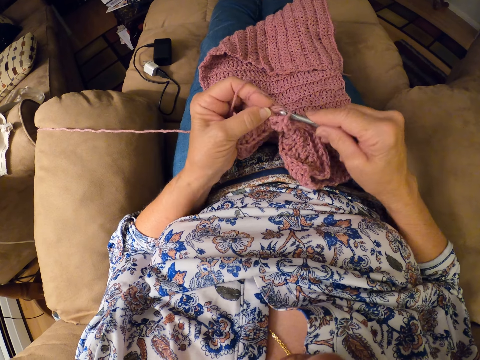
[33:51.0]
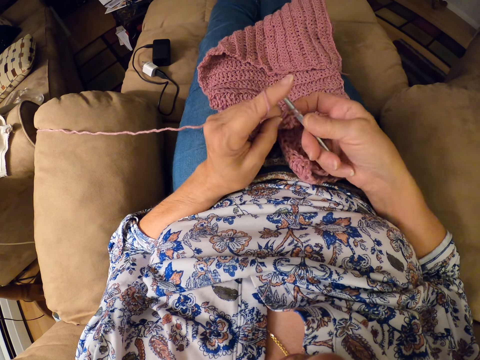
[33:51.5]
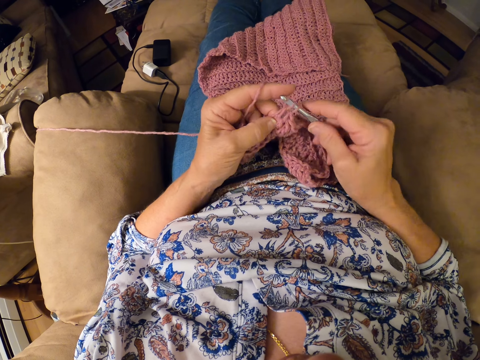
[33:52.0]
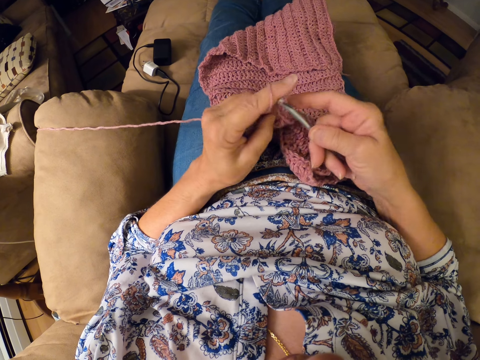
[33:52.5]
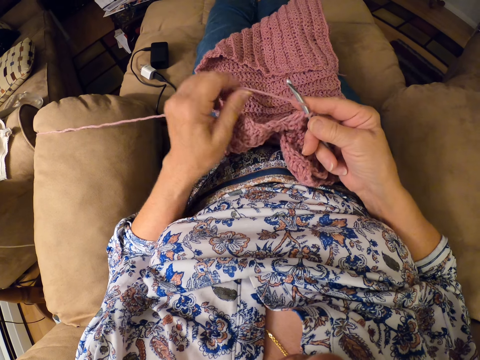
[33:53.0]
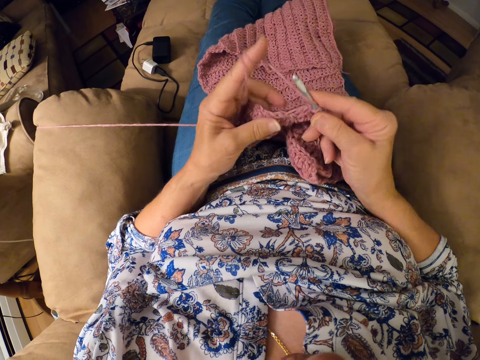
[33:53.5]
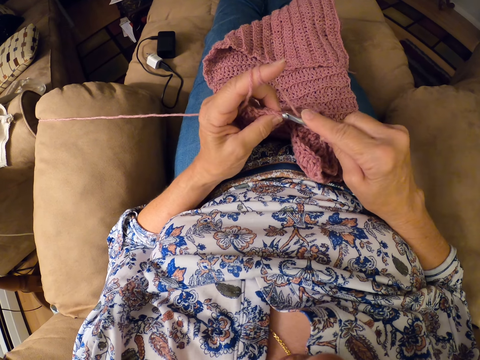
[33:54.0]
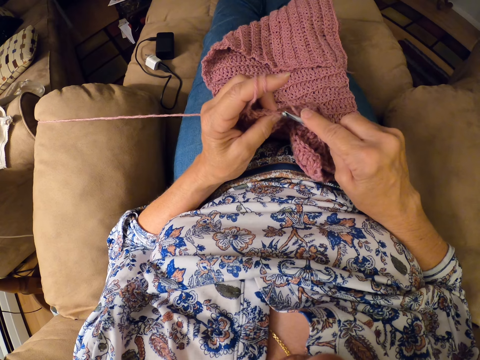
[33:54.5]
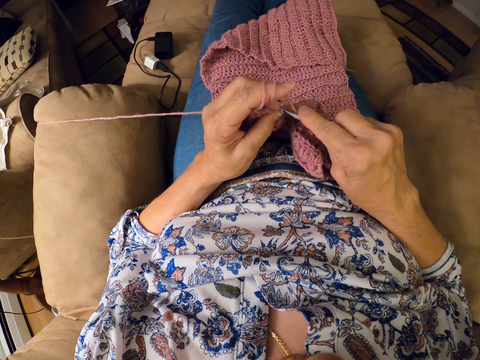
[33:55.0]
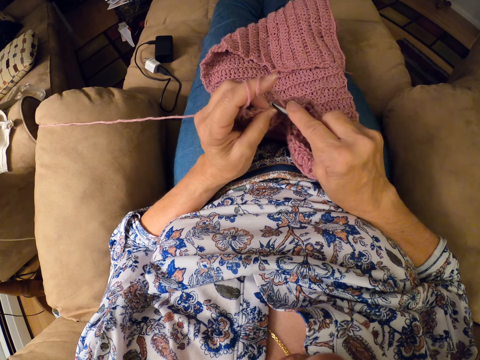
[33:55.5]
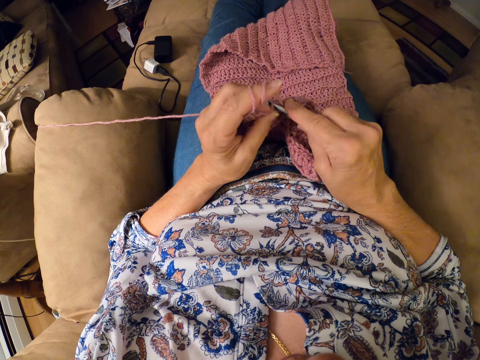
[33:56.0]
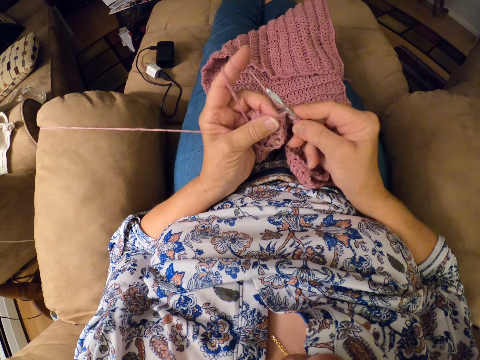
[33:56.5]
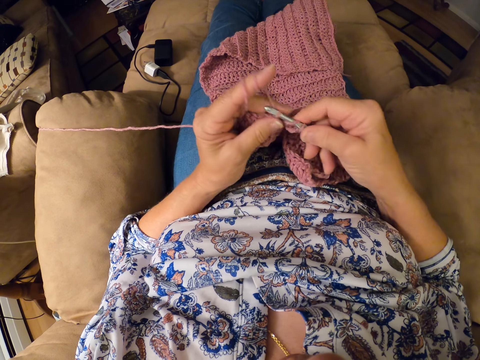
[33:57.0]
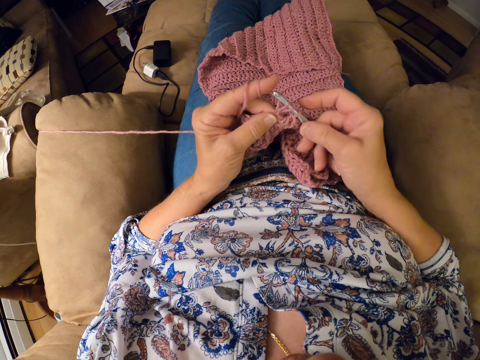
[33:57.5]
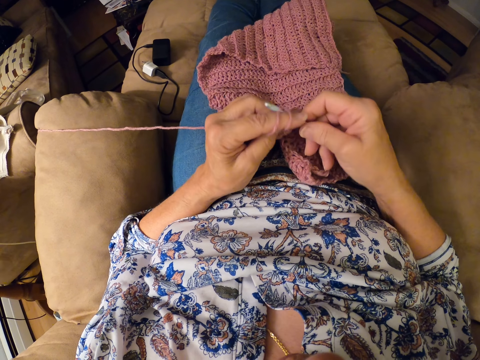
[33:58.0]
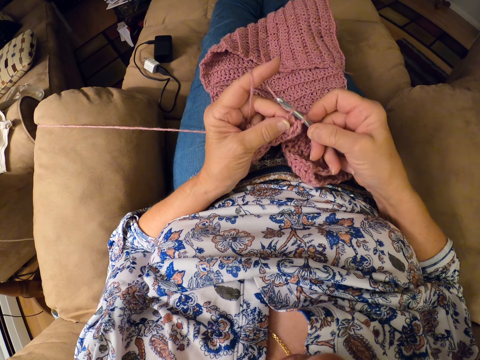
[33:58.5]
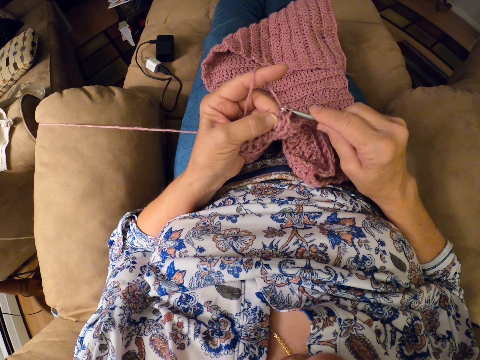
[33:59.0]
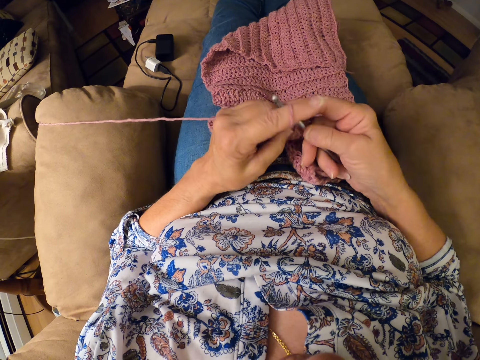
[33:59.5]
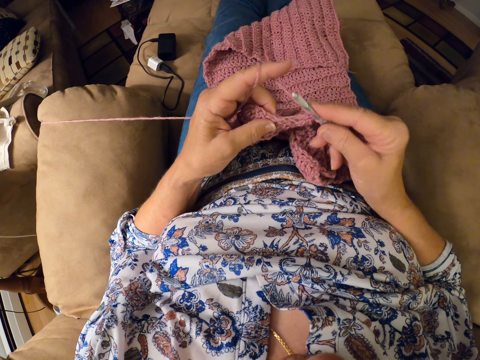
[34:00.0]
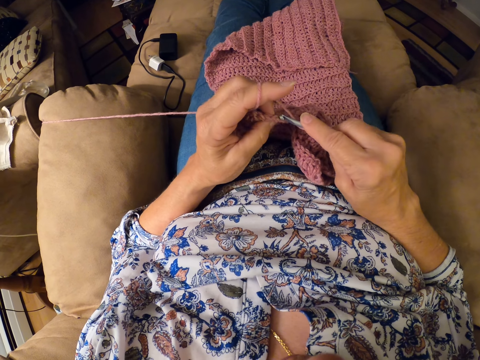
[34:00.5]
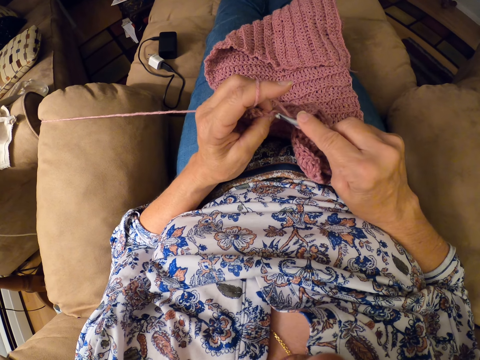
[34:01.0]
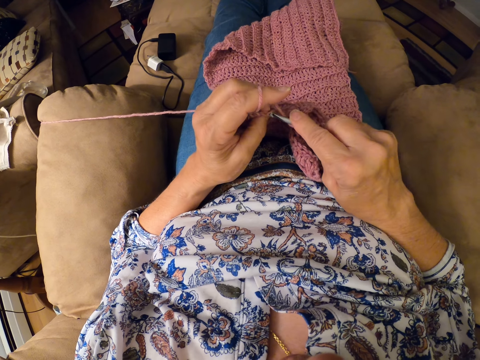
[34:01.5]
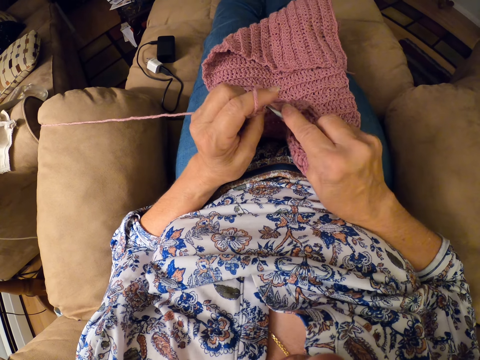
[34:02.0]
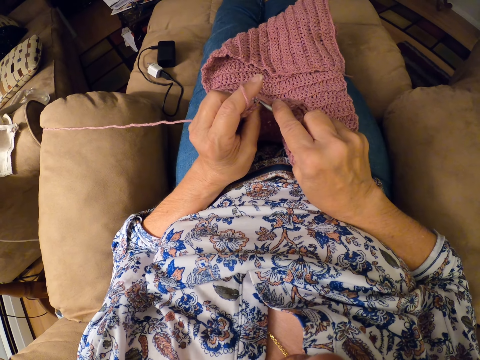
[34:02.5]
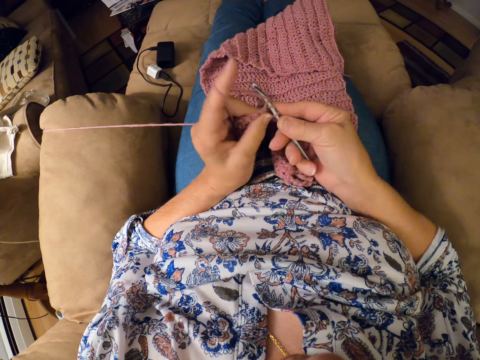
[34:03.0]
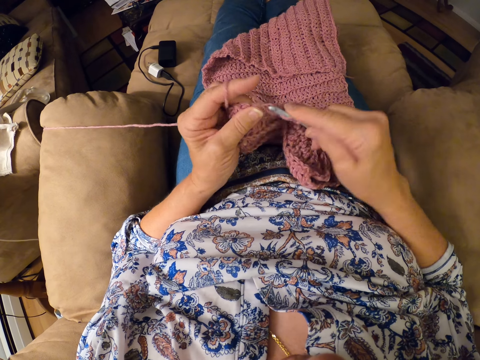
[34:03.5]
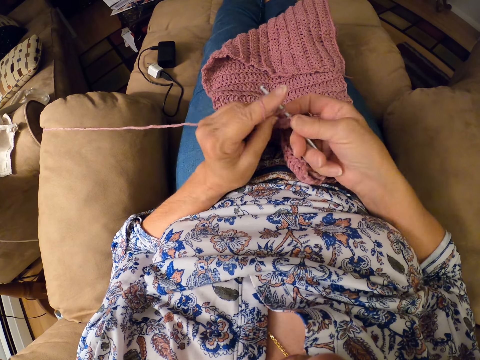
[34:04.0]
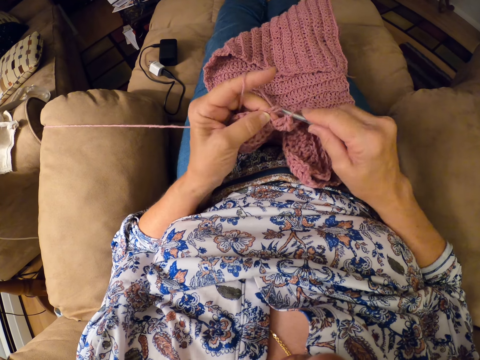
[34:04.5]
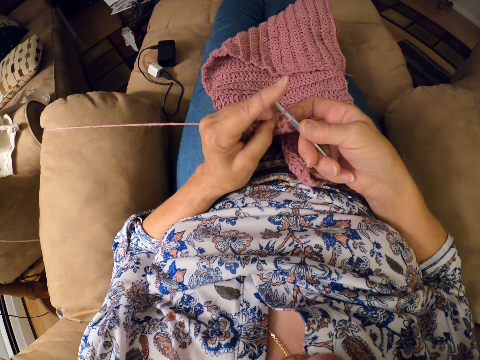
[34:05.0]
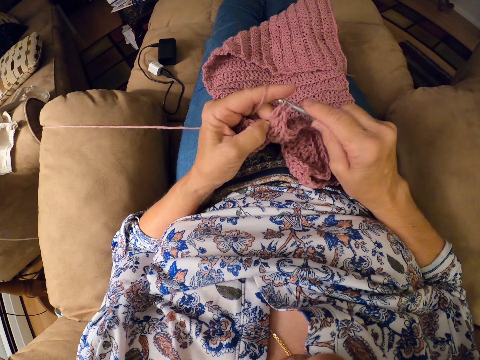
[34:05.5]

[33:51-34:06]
The camera wearer loops the yarn around the left hand index finger. They continue crocheting the yarn with the crocheting hook.

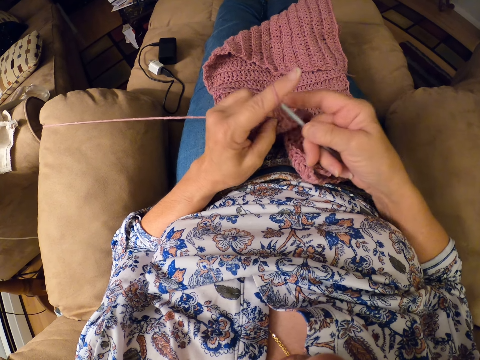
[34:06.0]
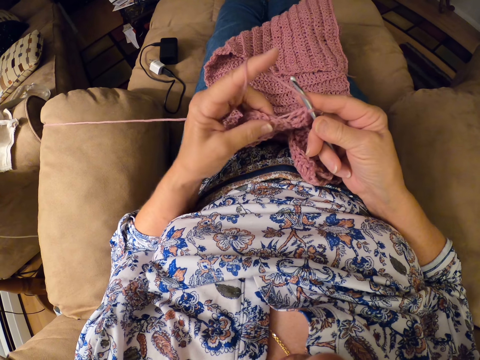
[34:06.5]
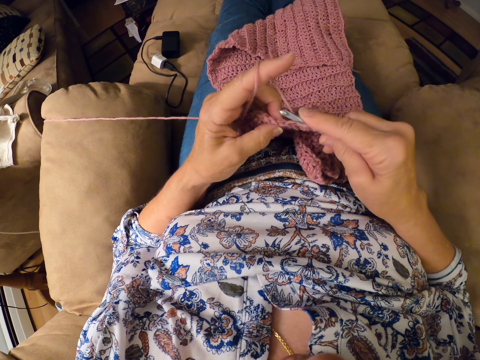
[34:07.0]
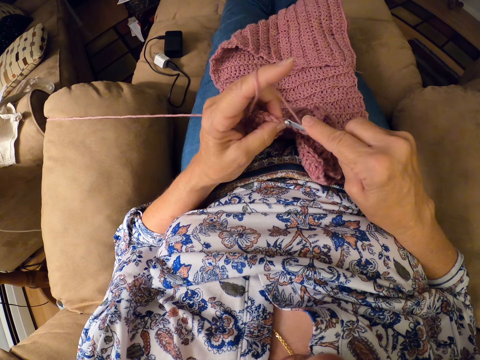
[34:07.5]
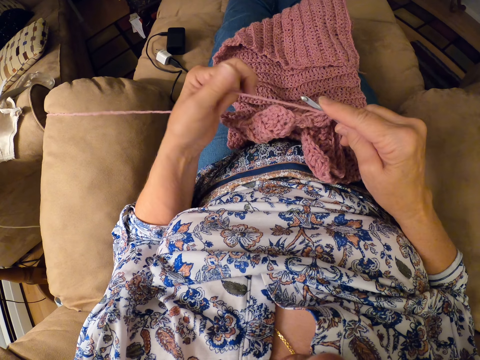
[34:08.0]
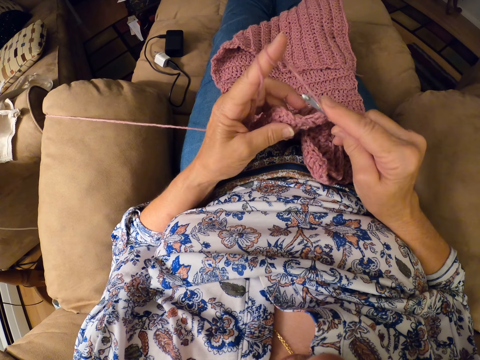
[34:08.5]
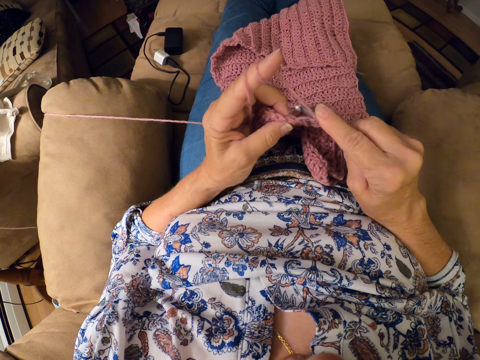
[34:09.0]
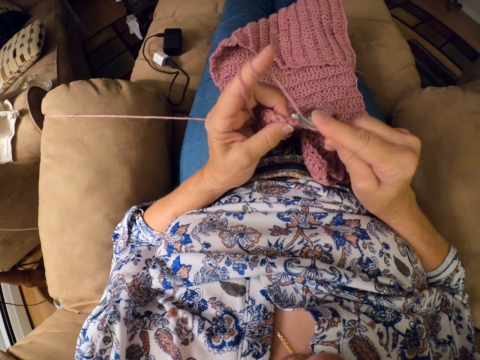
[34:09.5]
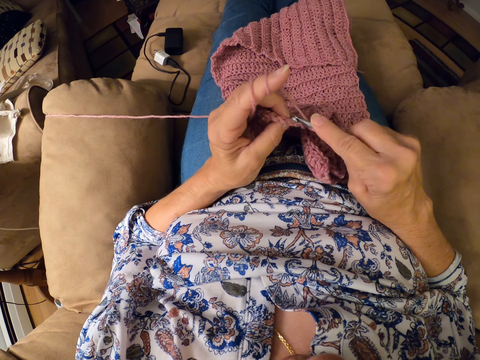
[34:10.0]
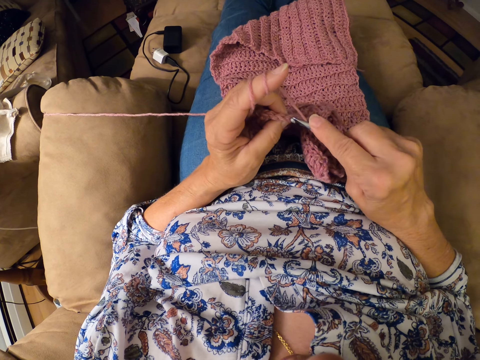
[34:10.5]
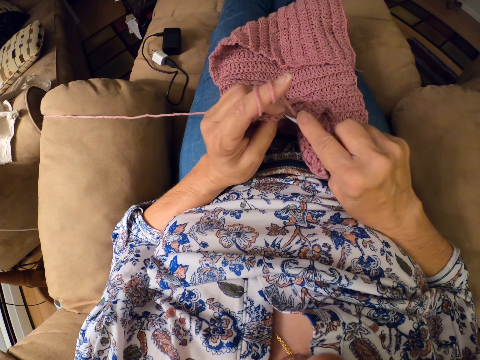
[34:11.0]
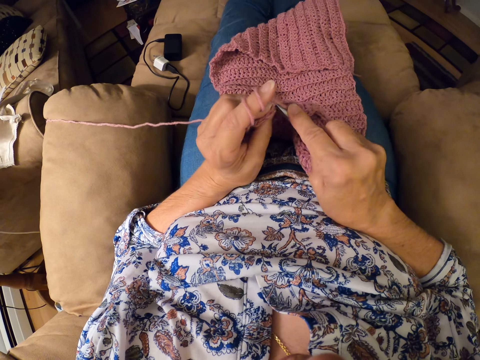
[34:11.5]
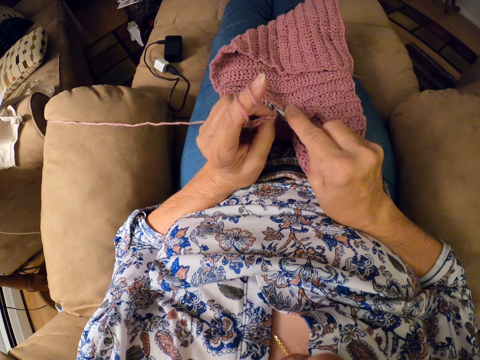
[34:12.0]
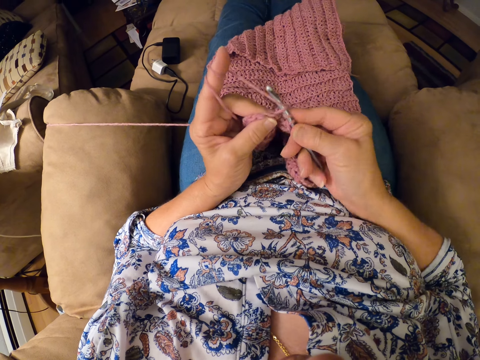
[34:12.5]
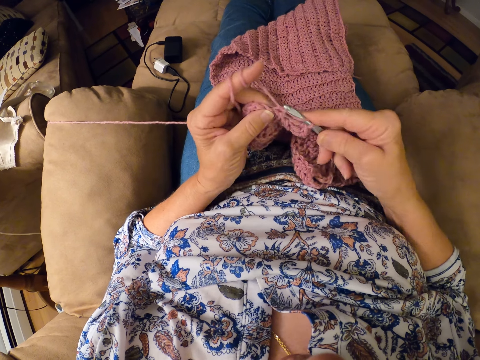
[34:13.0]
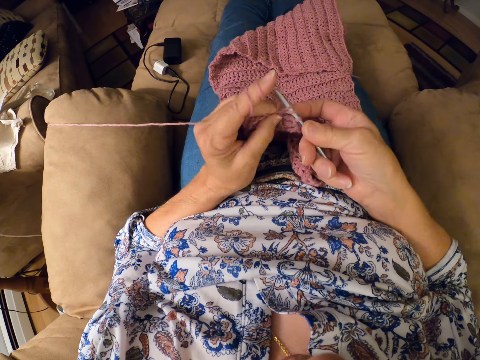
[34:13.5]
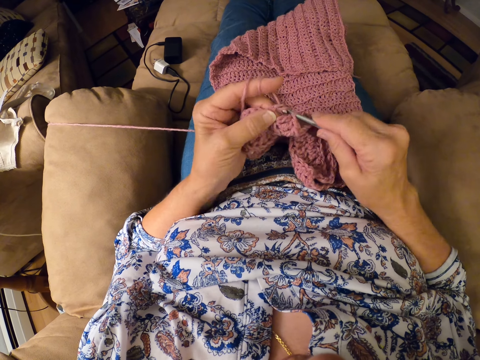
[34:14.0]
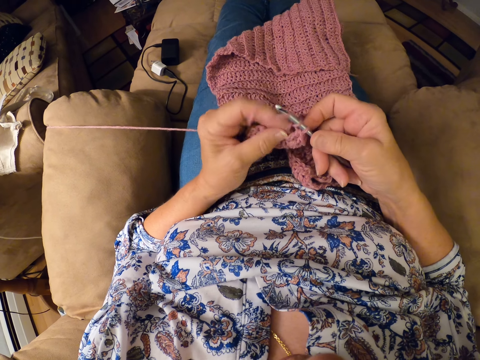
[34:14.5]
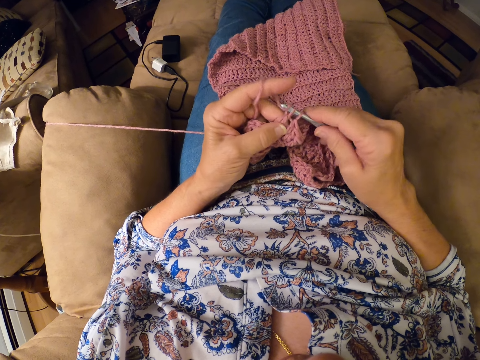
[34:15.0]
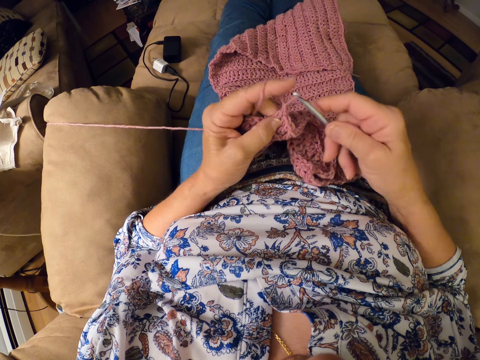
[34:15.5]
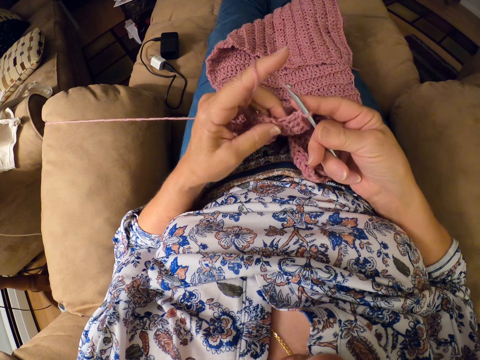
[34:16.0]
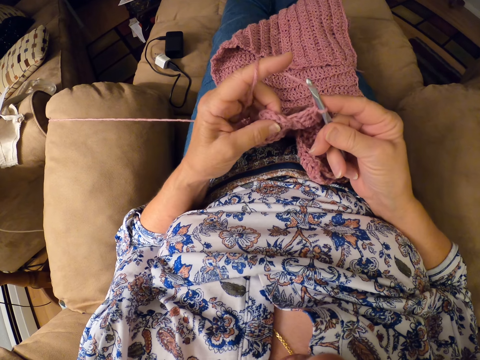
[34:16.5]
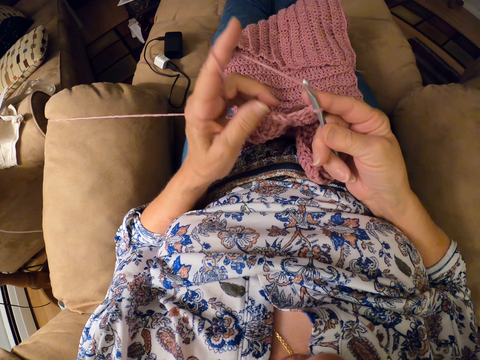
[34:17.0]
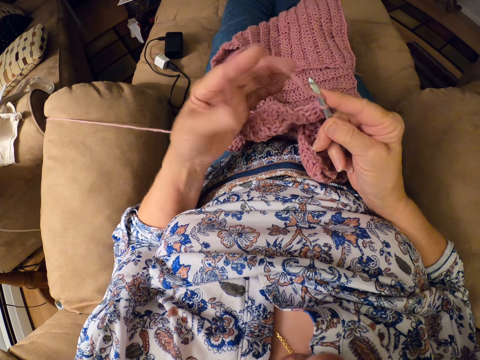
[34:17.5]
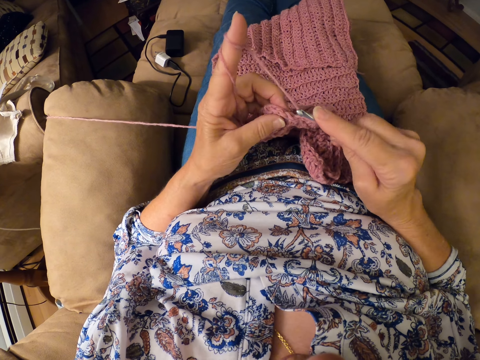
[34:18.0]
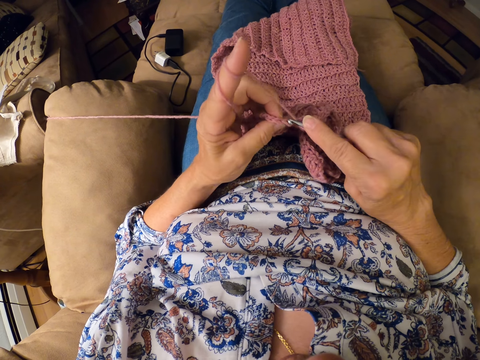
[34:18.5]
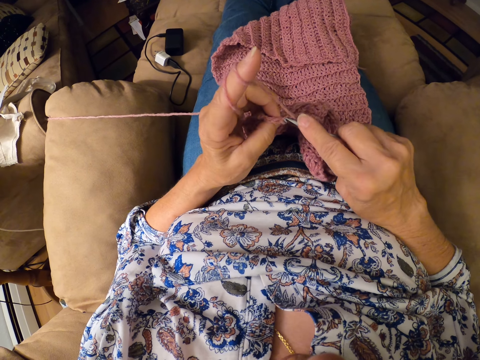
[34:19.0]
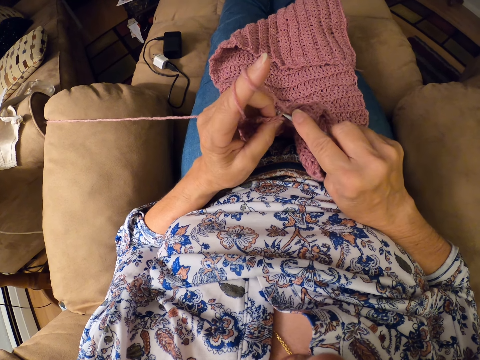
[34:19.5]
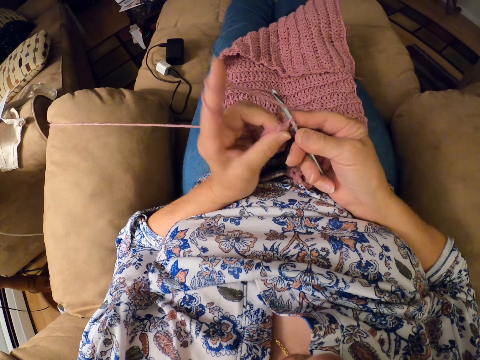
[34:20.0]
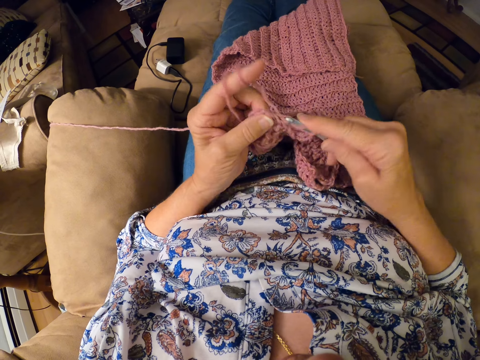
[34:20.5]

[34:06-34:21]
The camera wearer loops the yarn around the left hand index finger. They continue crocheting the yarn with the crocheting hook. They loop the yarn around the left hand index finger. They continue crocheting the yarn with the crocheting hook.
